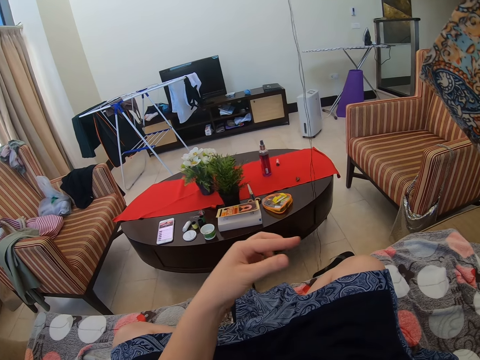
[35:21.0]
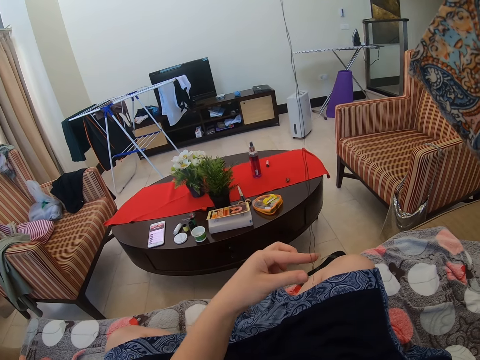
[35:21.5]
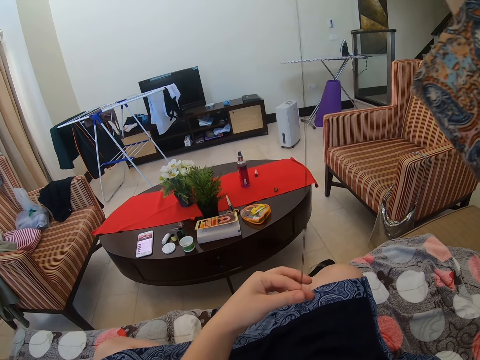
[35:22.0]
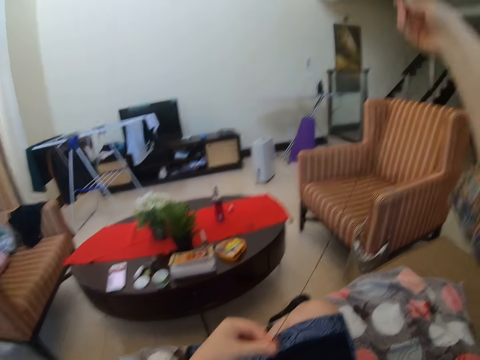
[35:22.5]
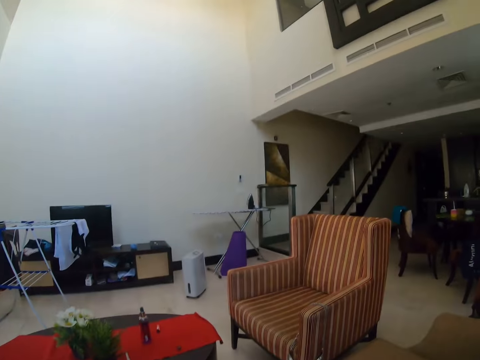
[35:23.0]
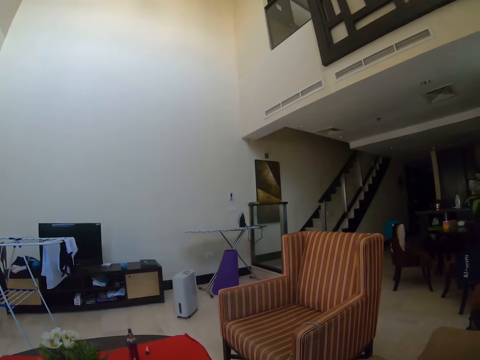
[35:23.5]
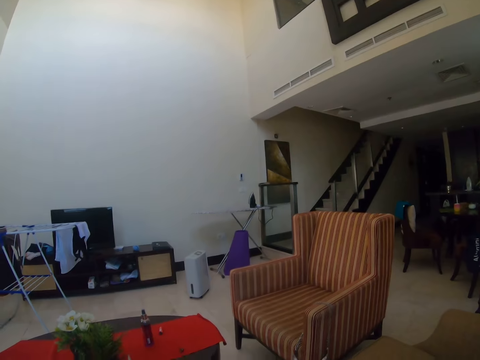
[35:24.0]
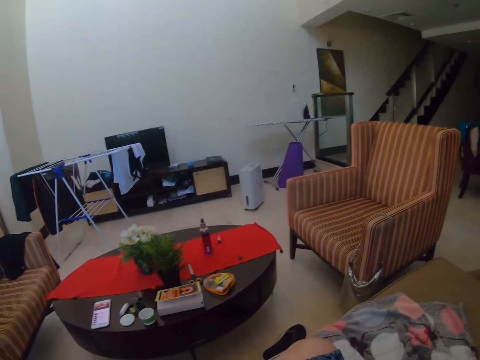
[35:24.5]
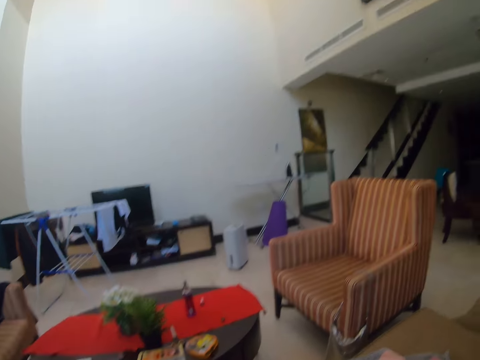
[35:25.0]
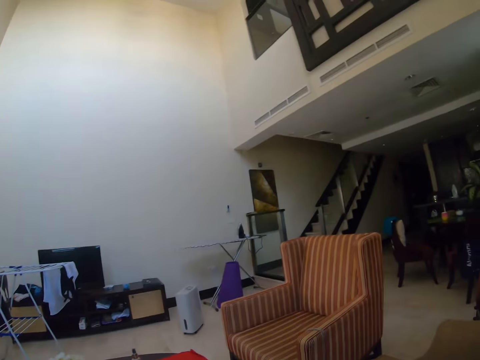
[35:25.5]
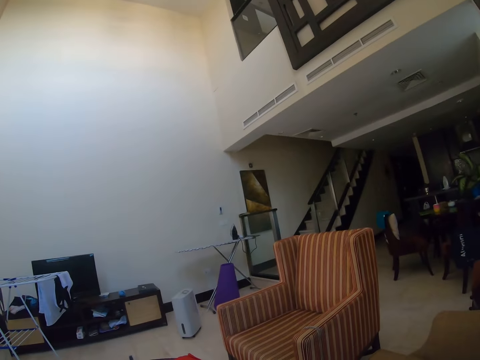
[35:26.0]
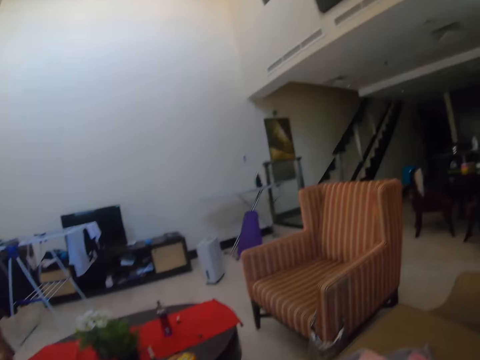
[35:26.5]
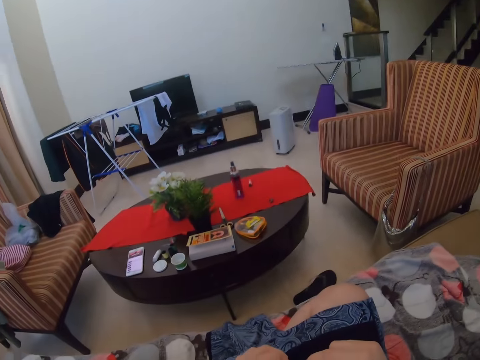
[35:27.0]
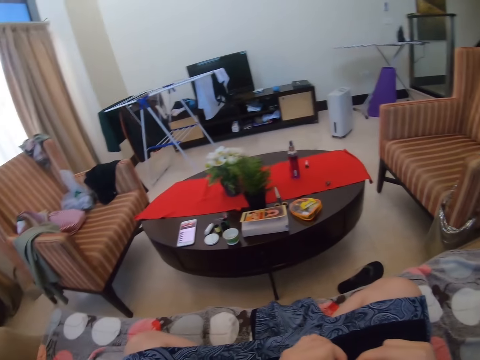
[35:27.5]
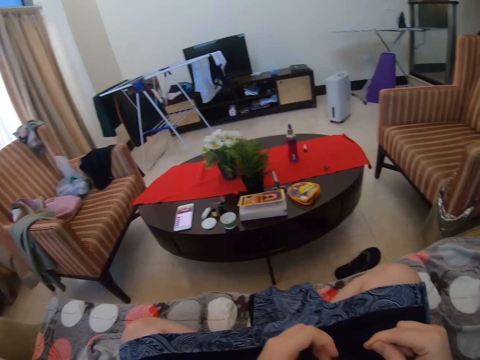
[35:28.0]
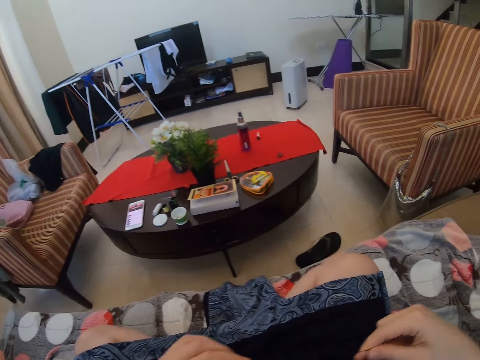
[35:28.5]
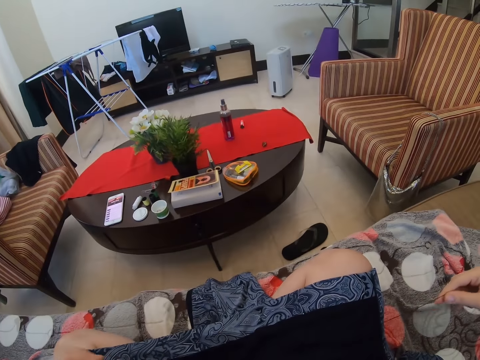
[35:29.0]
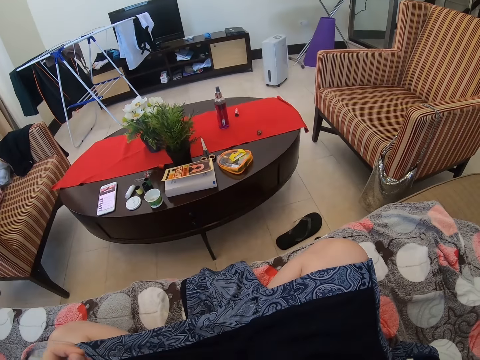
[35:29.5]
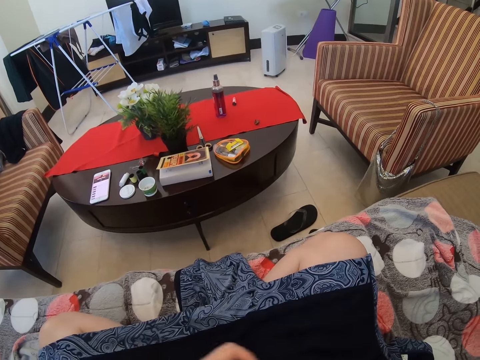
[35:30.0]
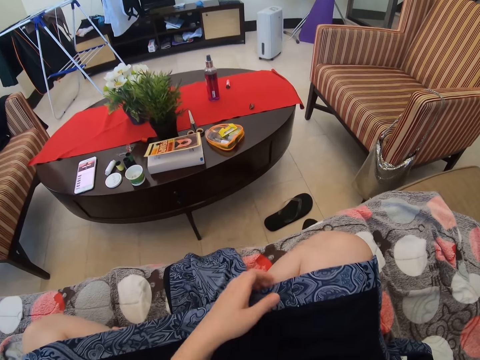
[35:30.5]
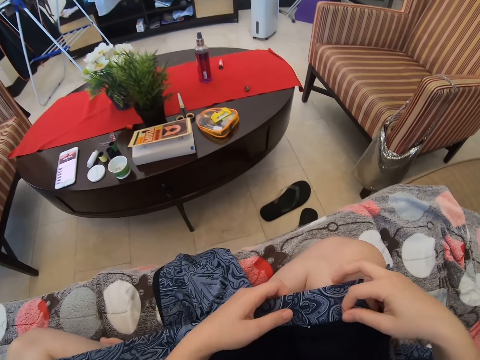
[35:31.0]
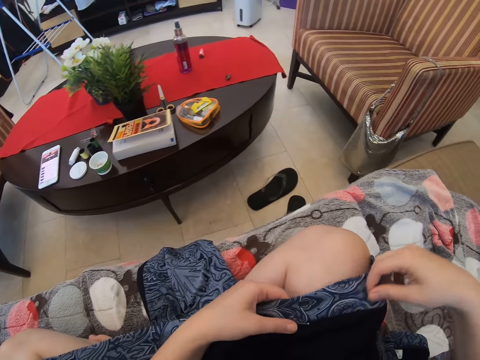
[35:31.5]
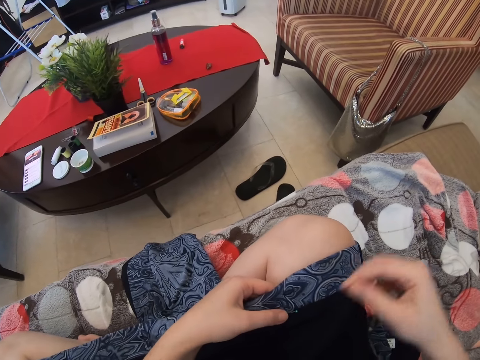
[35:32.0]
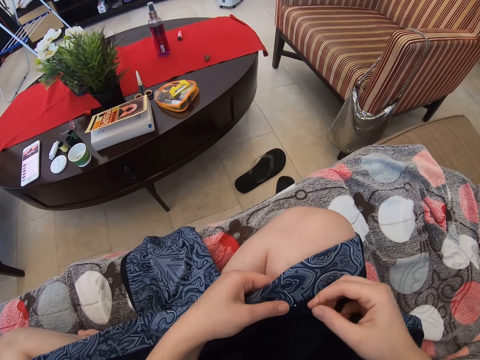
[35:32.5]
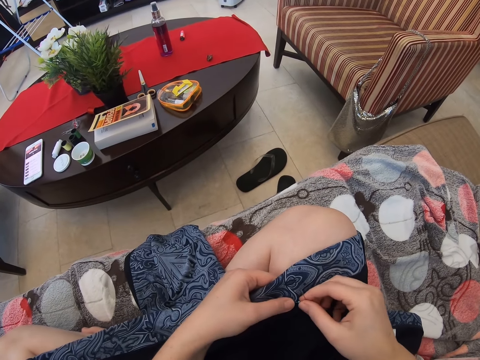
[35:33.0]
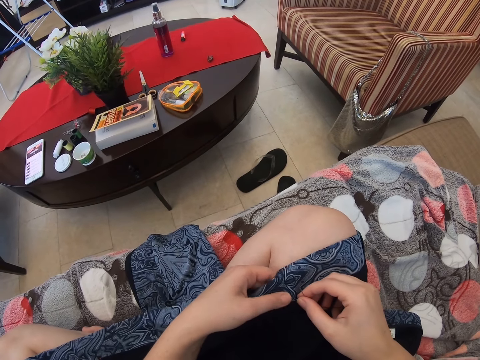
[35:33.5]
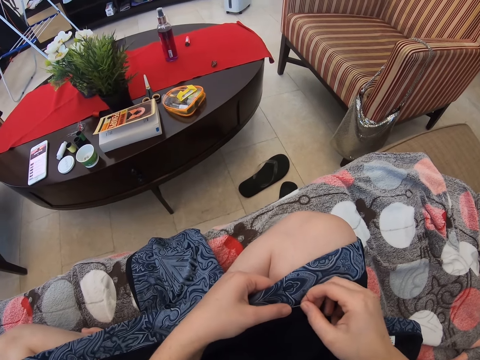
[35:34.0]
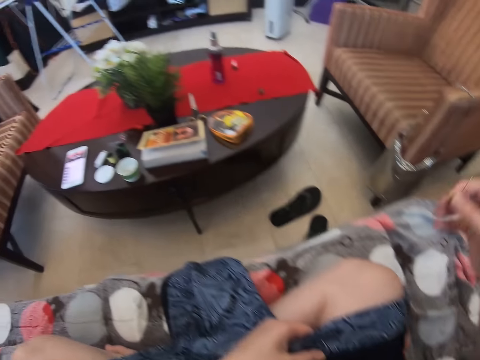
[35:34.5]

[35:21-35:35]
The camera wearer lowers their right hand. They look around. They pull the thread in the needle. They pull the shawl edge. They sew the cloth. They remove the pin from the shawl.

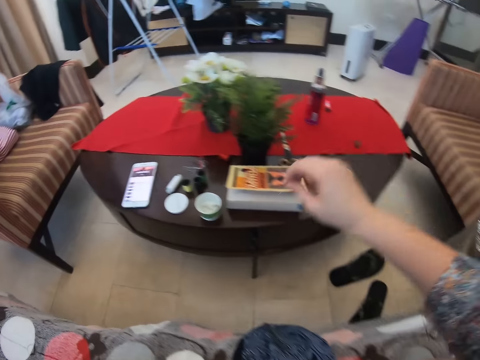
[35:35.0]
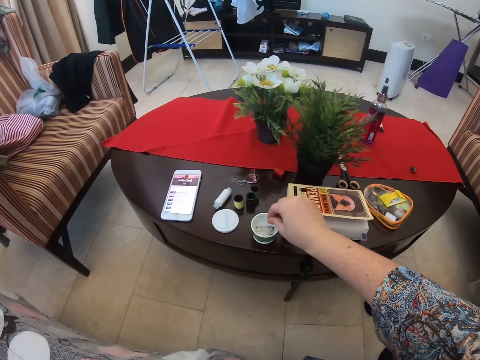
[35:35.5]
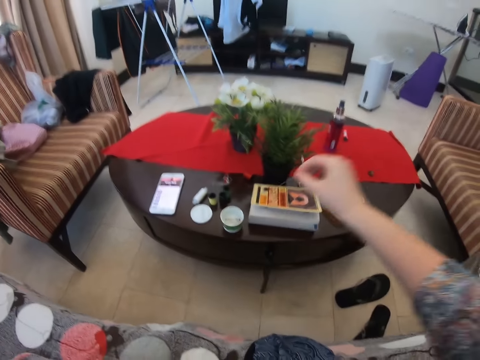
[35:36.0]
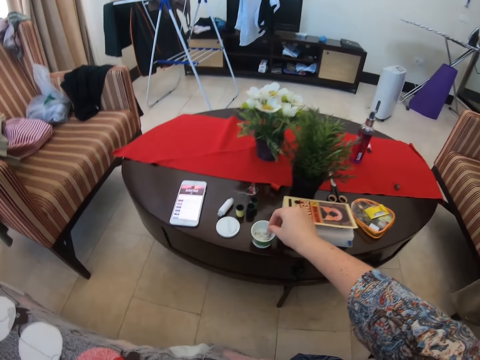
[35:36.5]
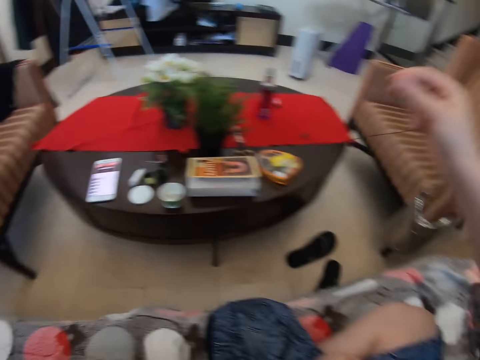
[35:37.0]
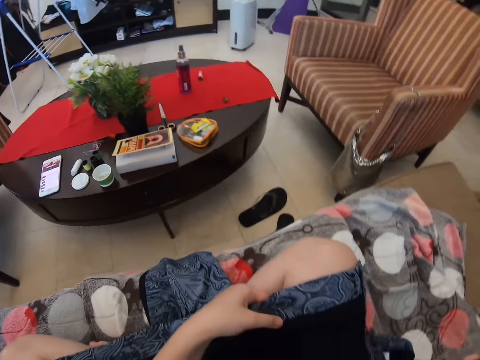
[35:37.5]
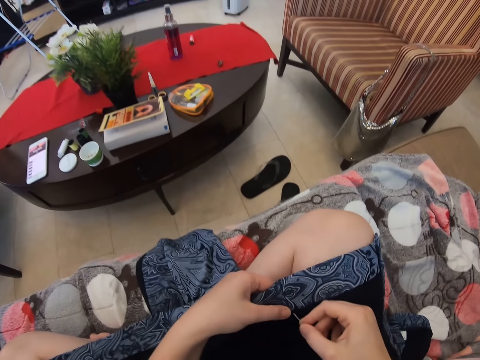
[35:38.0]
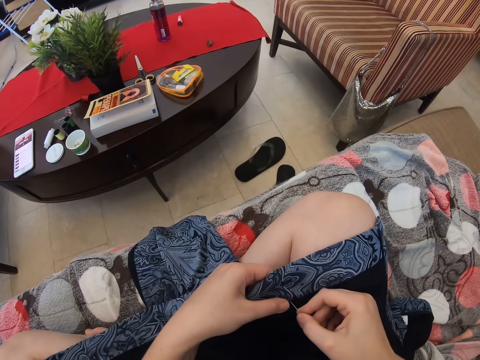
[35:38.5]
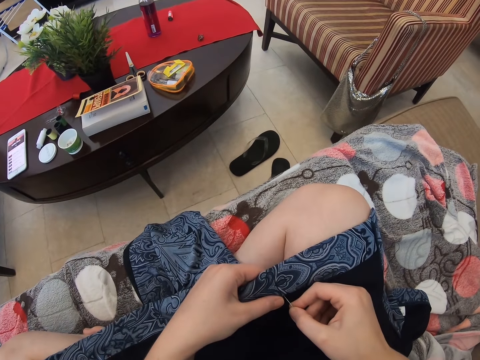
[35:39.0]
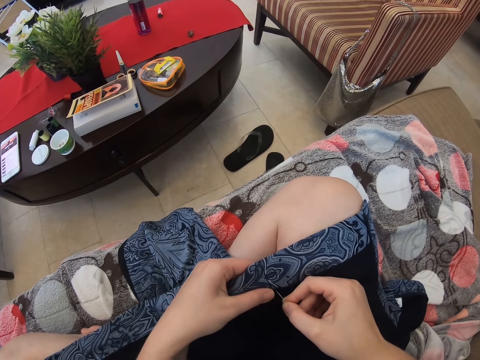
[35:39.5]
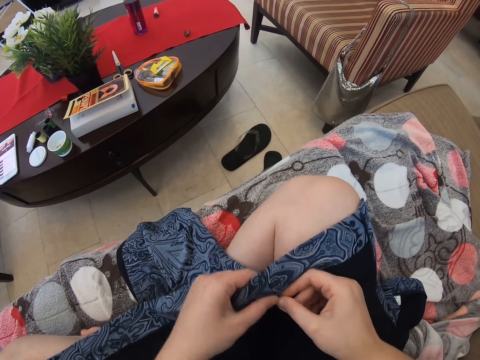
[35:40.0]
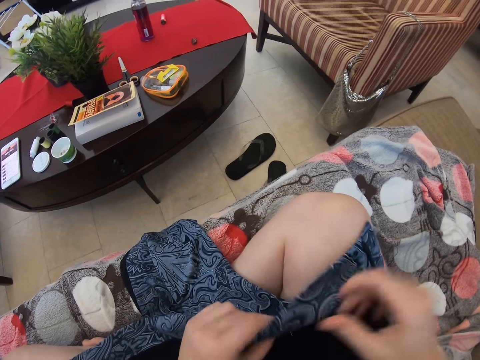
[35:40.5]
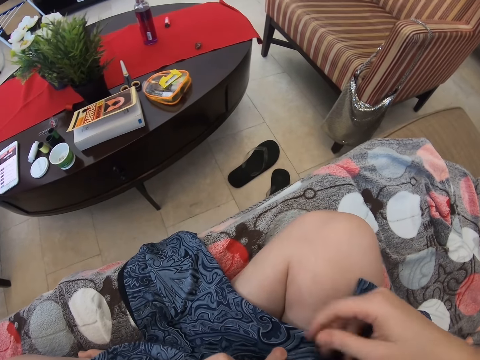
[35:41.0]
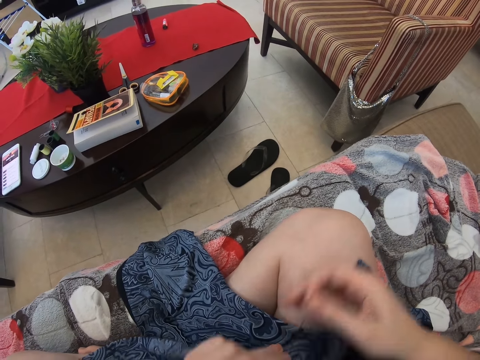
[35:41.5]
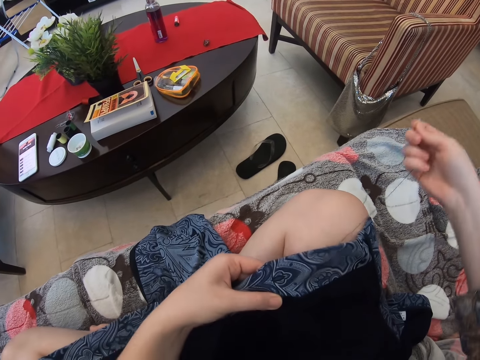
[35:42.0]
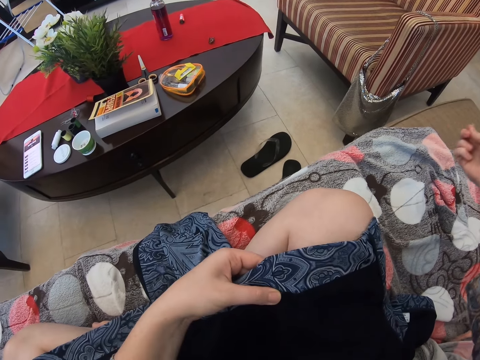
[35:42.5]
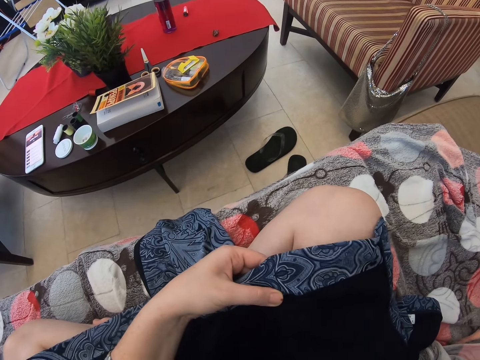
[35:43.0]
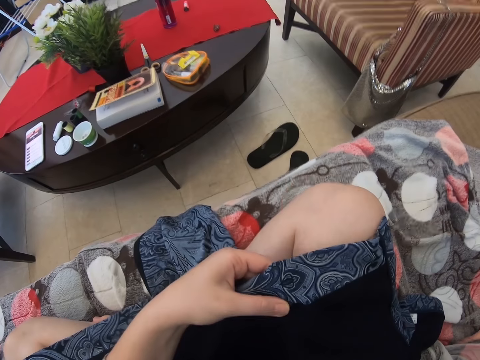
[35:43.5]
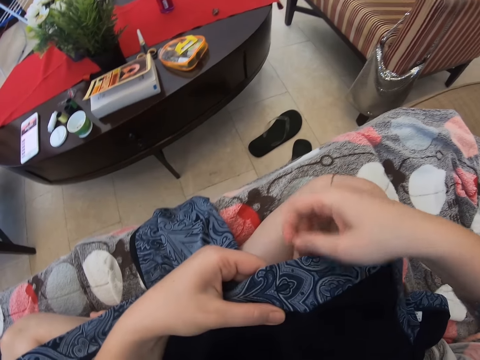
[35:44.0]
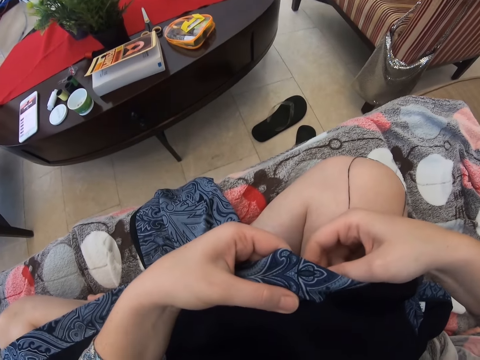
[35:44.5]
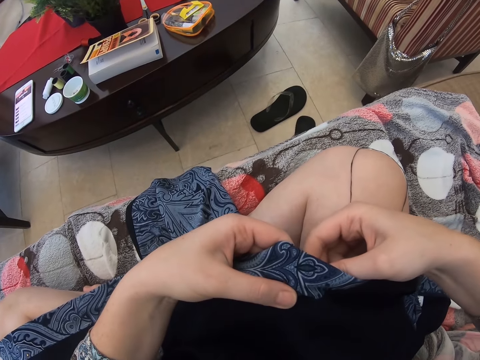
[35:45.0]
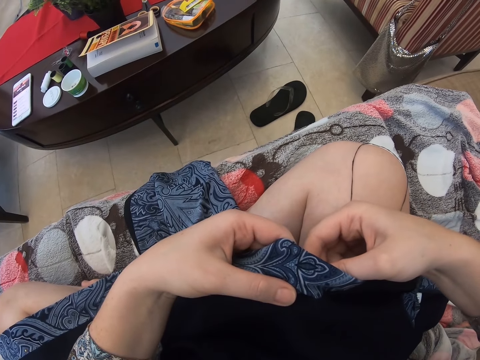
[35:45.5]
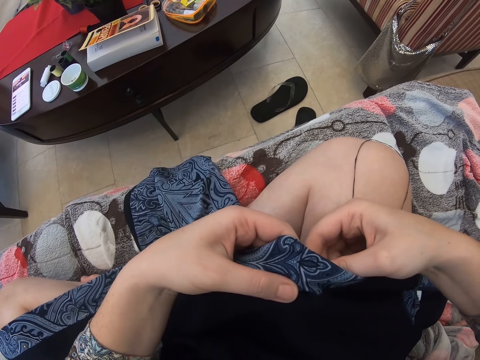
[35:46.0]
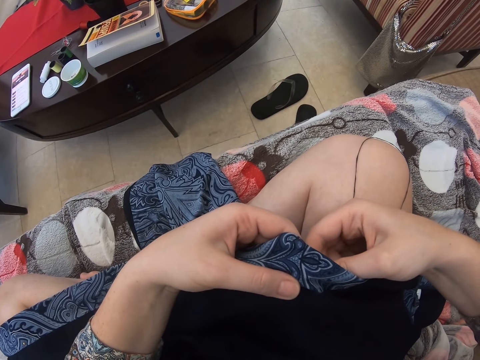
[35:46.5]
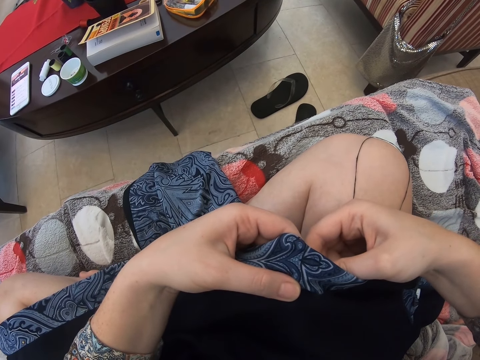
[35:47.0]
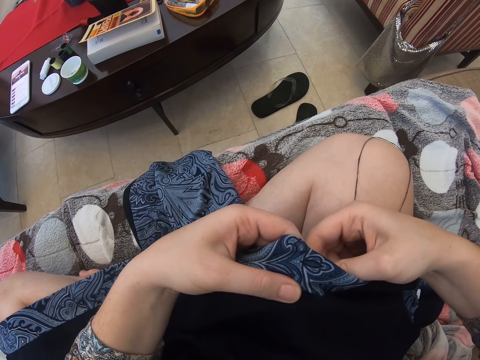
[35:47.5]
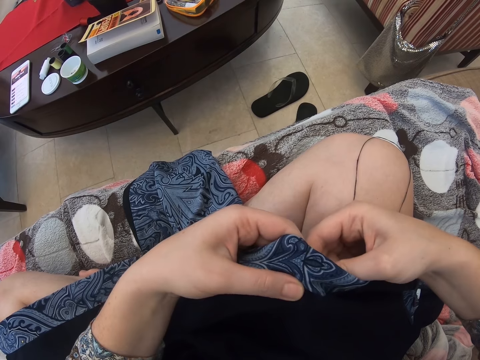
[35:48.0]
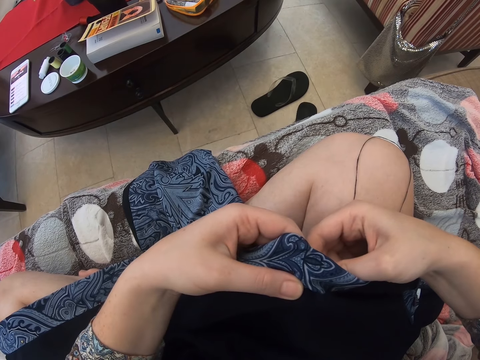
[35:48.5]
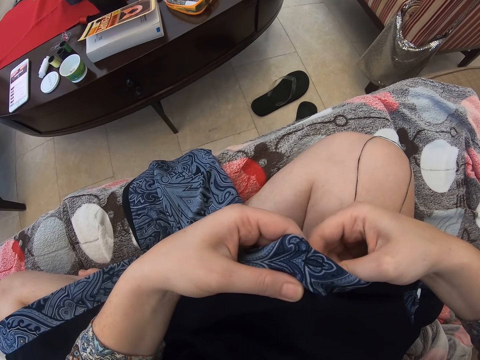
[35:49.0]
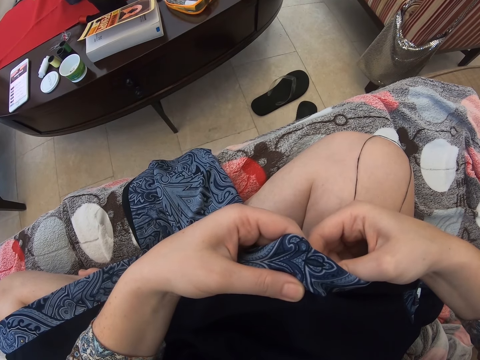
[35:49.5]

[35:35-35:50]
The camera wearer puts the pin down. They touch the container. They insert the needle in the shawl. They sew the cloth. They pull the needle in the shawl. They insert the needle in the shawl.
